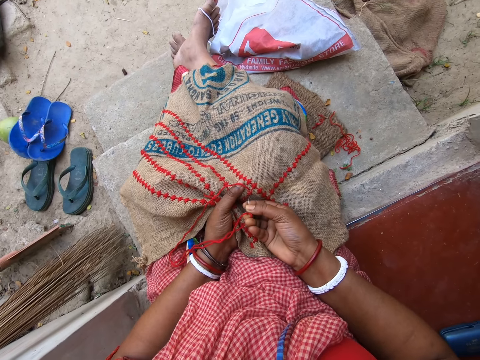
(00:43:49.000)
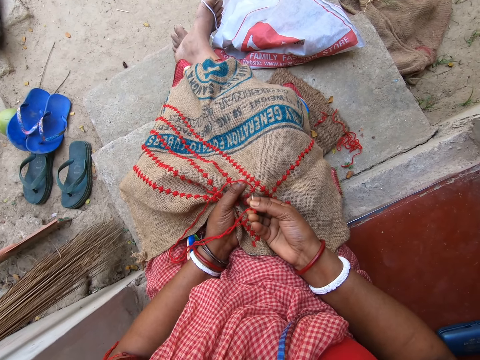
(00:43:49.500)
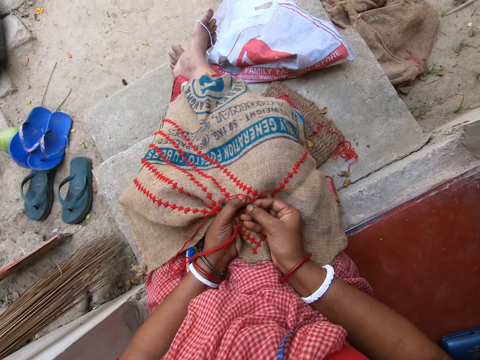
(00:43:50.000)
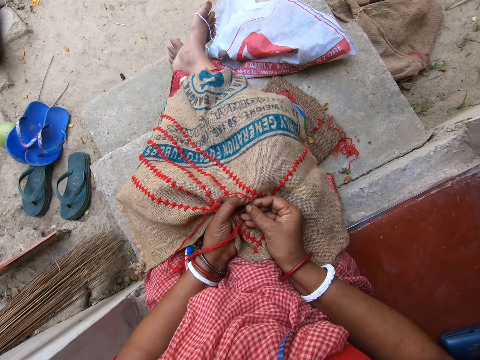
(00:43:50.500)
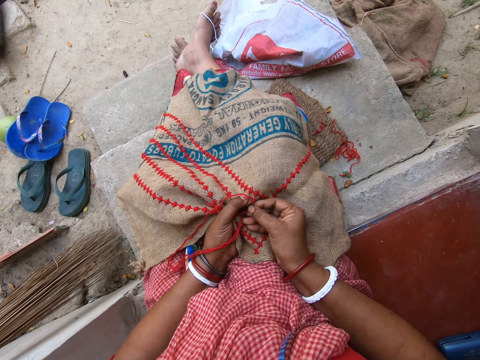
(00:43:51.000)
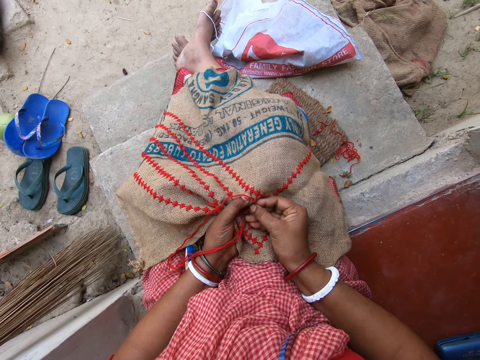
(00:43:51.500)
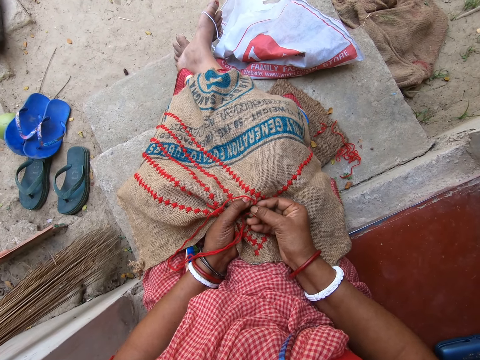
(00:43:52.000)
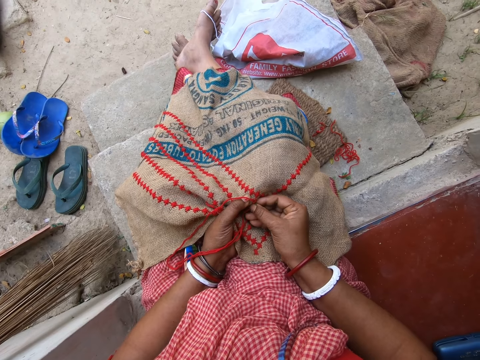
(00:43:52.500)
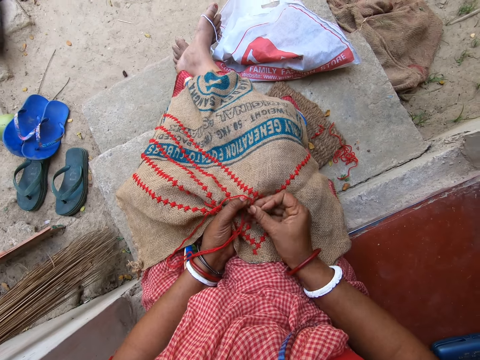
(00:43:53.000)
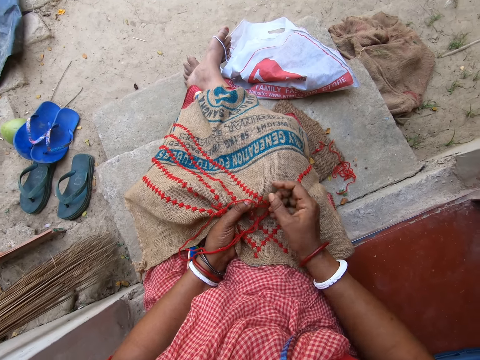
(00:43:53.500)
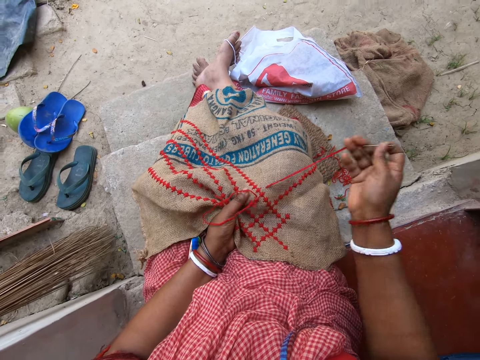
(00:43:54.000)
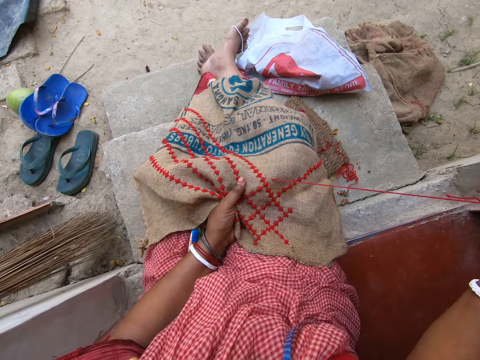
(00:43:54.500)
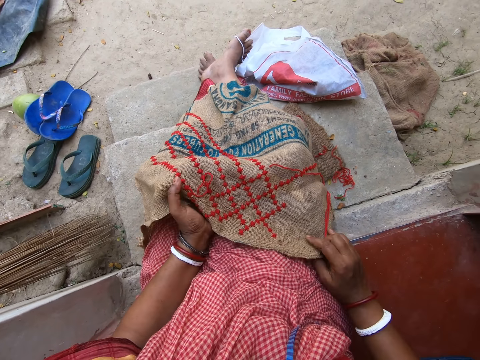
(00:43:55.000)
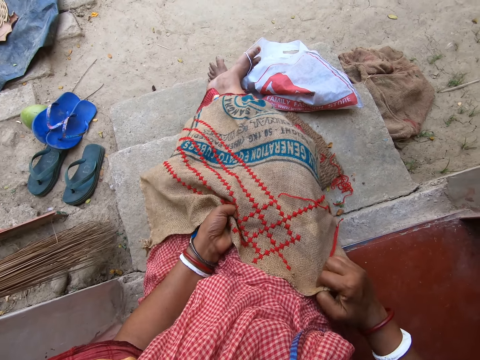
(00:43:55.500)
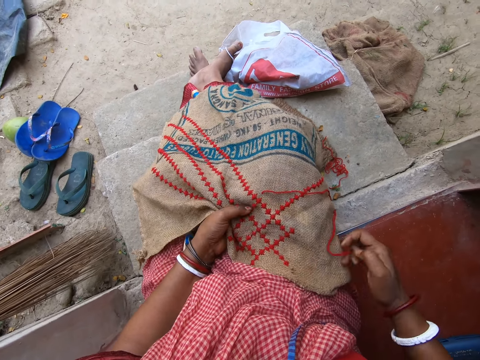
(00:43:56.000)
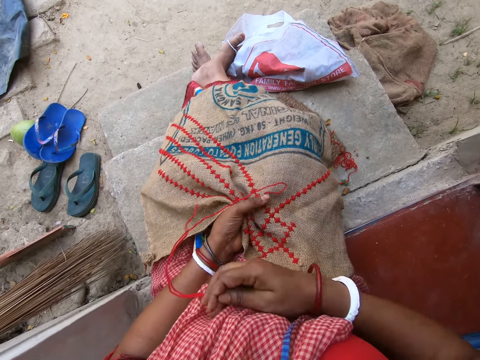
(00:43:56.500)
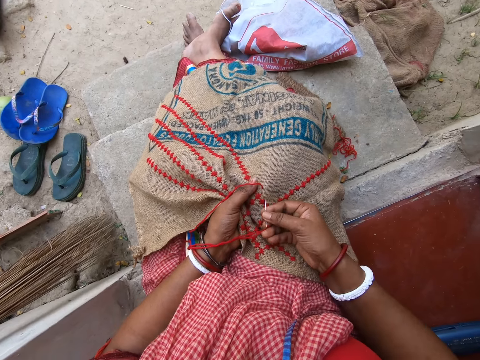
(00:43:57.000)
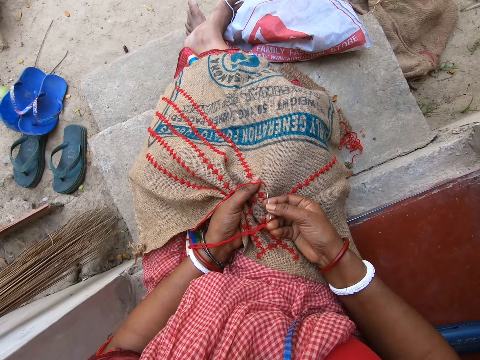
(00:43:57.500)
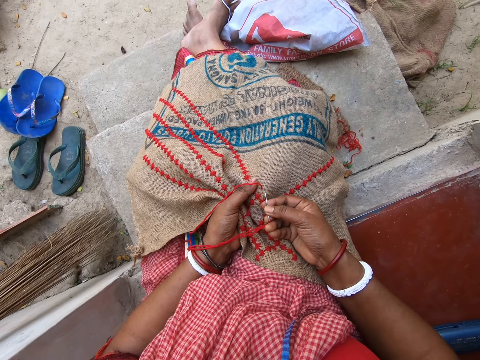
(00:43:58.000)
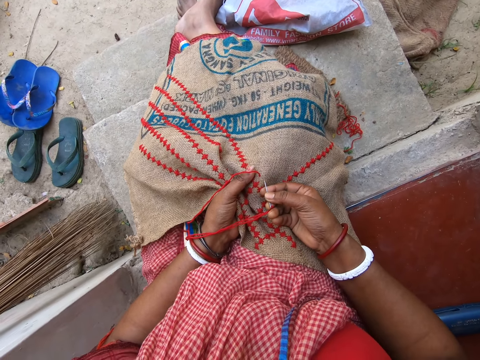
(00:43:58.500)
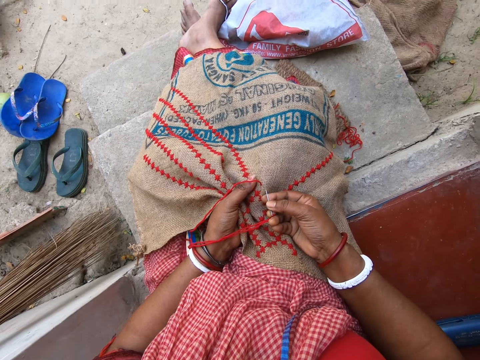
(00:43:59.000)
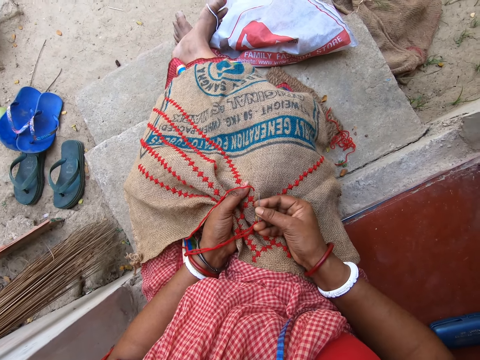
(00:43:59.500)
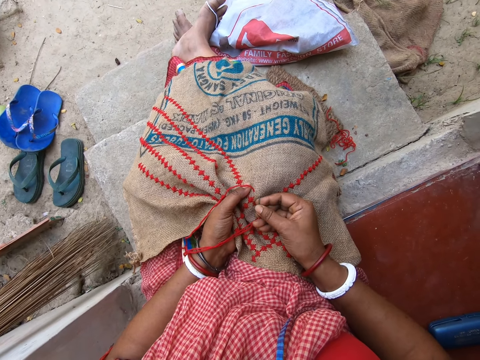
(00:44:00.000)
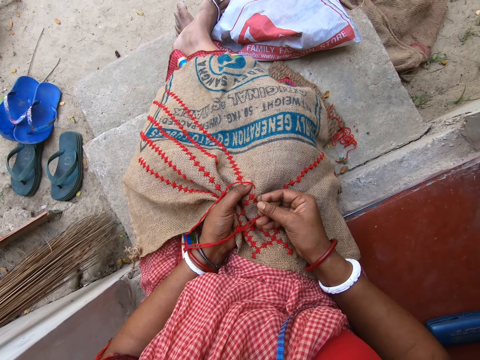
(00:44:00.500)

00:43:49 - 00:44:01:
The camera wearer pulls the needle from the jute sack on her lap with her right hand. She holds the jute sack on her lap with her hands. She adjusts the jute sack on her lap with her right hand. She adjusts the wool thread in the needle with her right hand. She inserts the needle in her right hand in the jute sack on her lap.

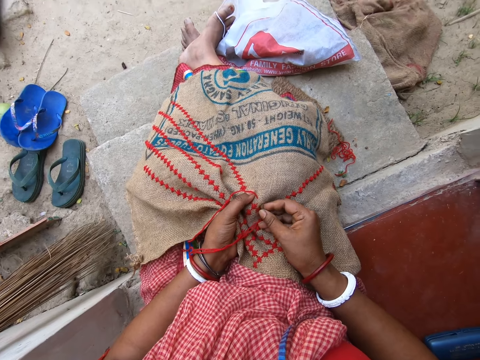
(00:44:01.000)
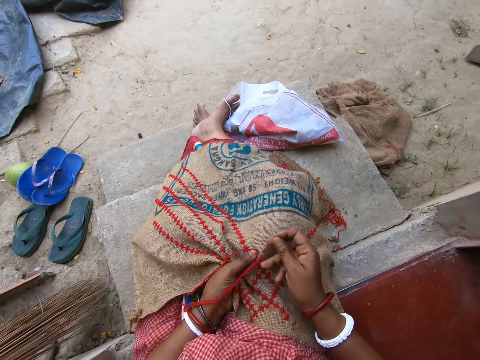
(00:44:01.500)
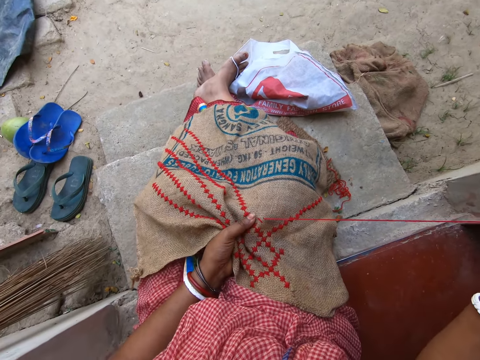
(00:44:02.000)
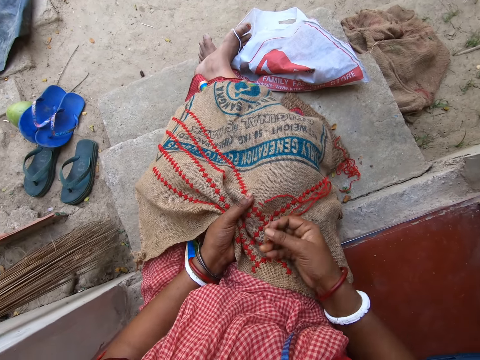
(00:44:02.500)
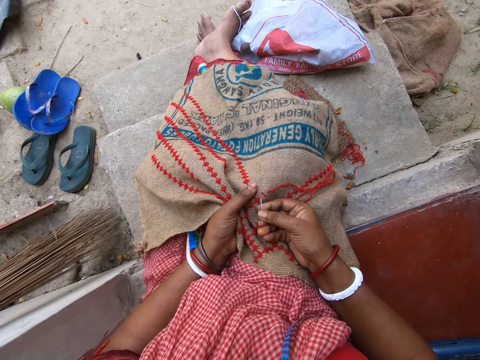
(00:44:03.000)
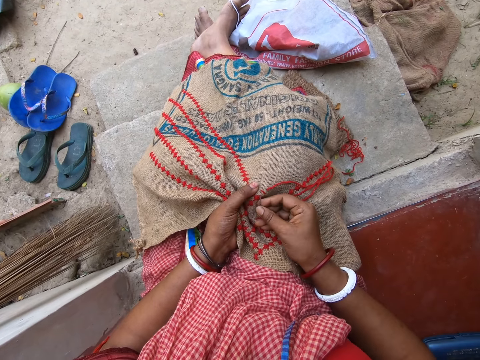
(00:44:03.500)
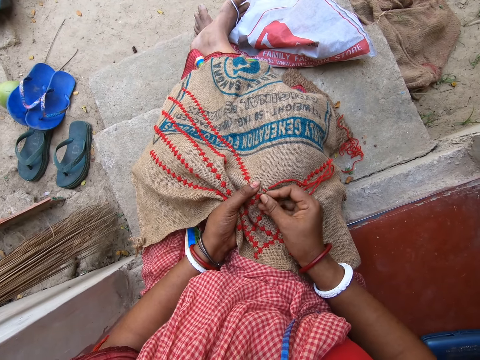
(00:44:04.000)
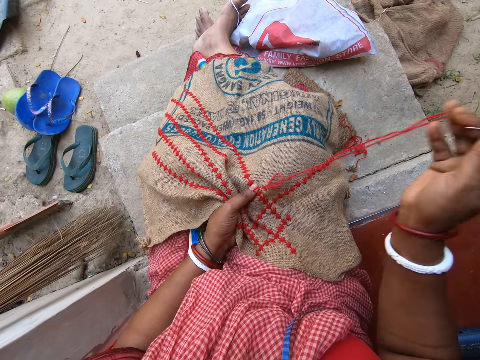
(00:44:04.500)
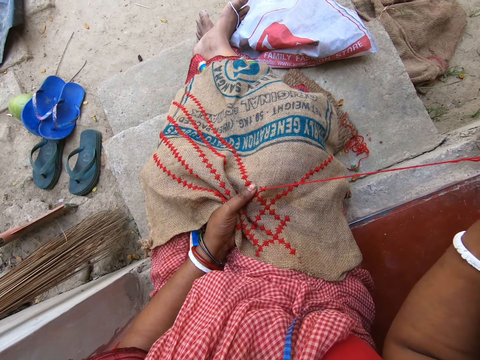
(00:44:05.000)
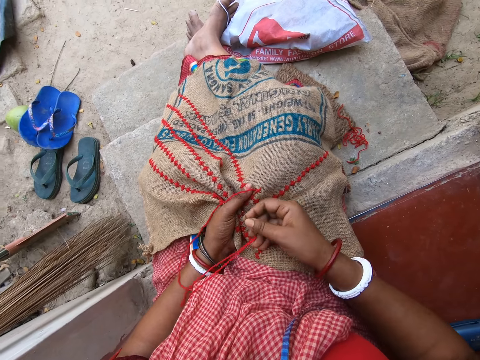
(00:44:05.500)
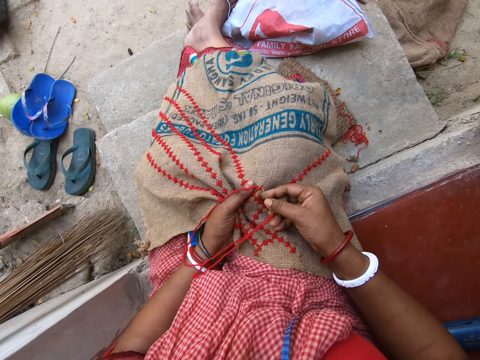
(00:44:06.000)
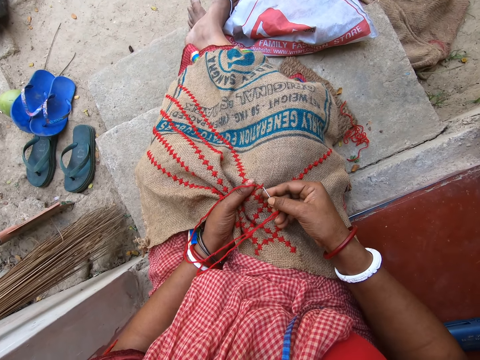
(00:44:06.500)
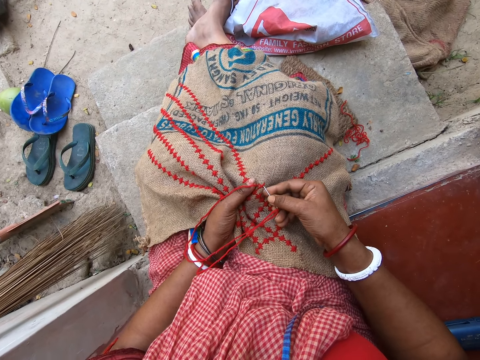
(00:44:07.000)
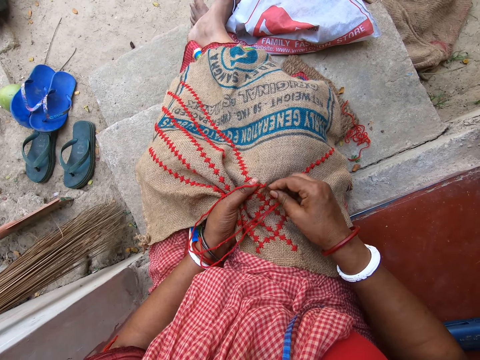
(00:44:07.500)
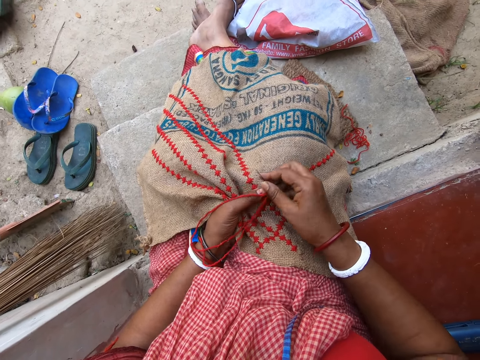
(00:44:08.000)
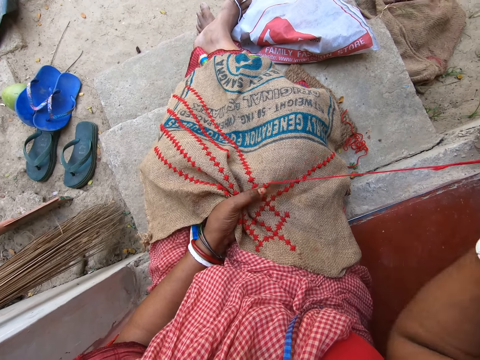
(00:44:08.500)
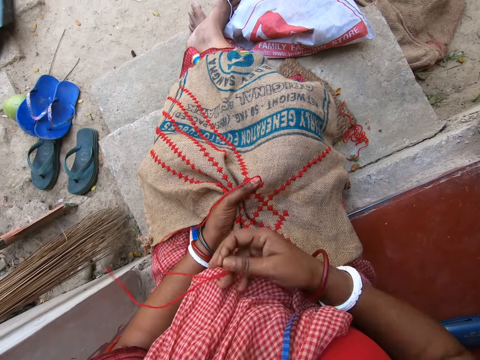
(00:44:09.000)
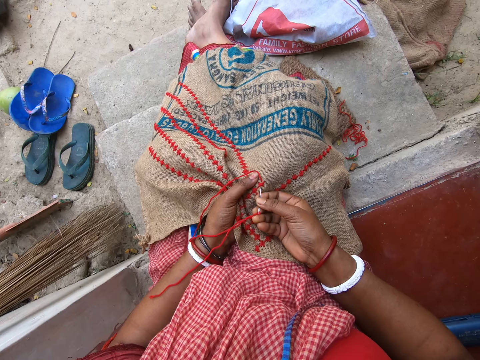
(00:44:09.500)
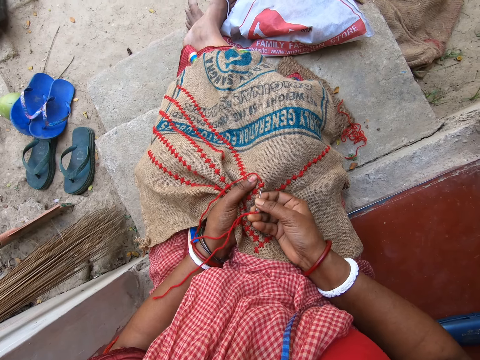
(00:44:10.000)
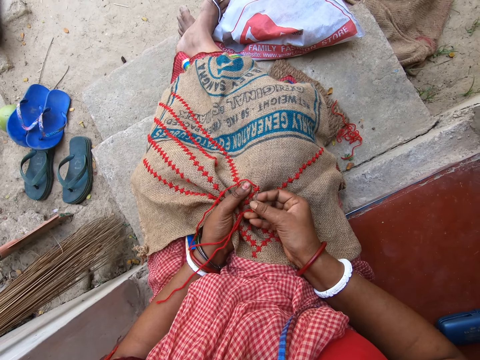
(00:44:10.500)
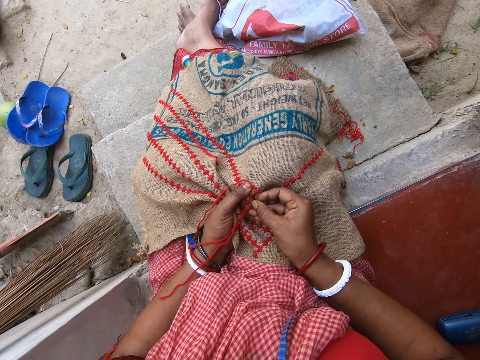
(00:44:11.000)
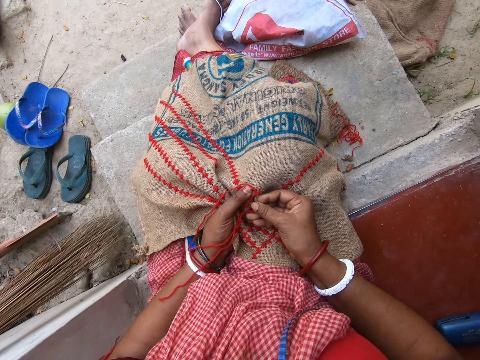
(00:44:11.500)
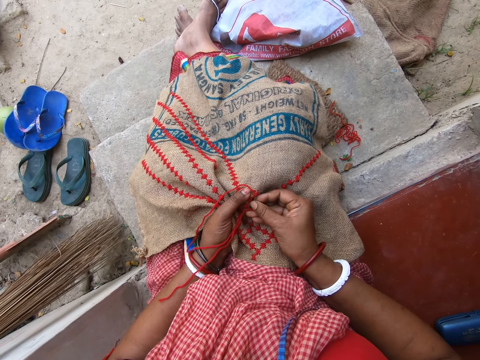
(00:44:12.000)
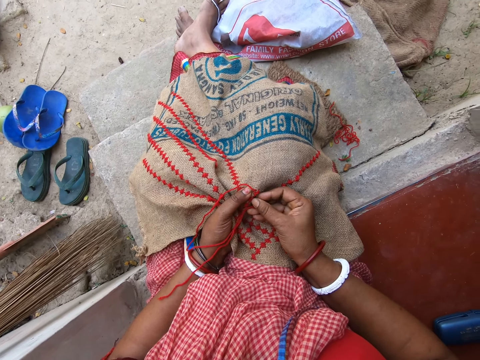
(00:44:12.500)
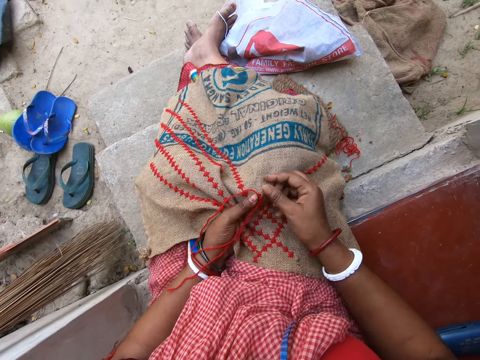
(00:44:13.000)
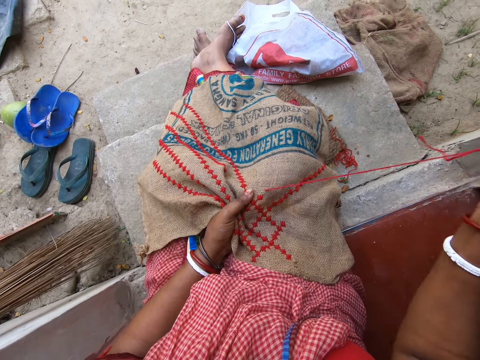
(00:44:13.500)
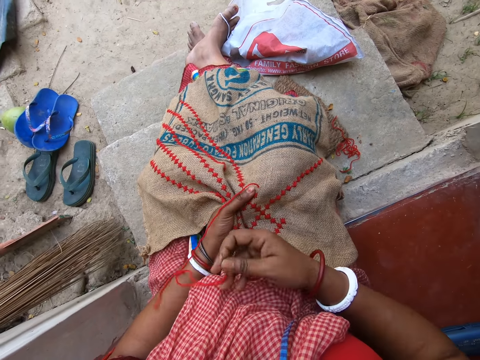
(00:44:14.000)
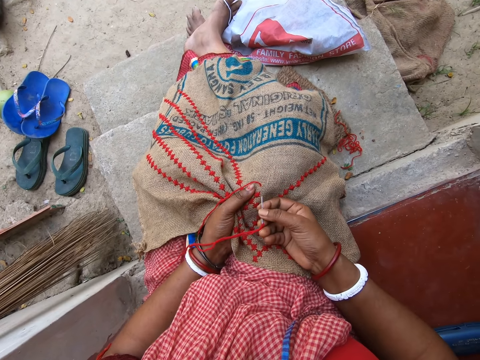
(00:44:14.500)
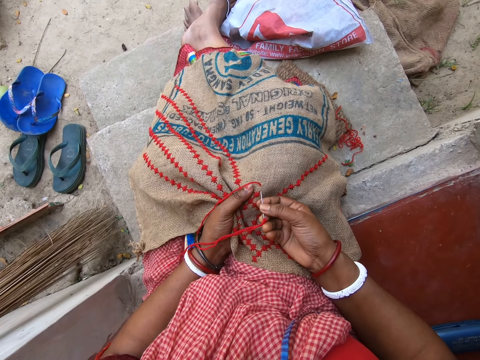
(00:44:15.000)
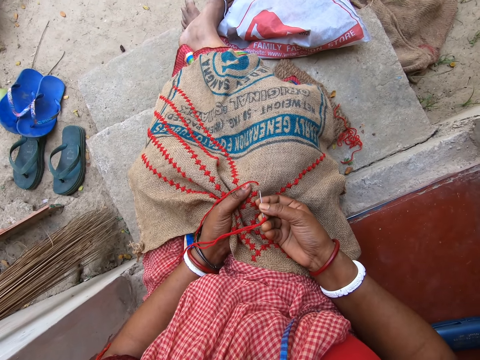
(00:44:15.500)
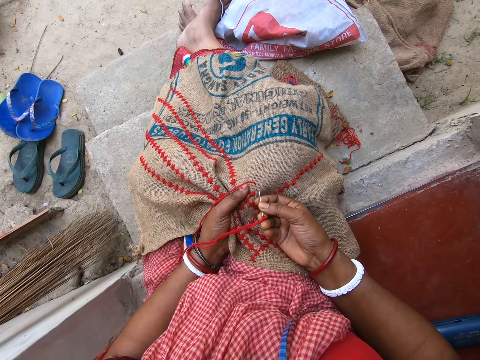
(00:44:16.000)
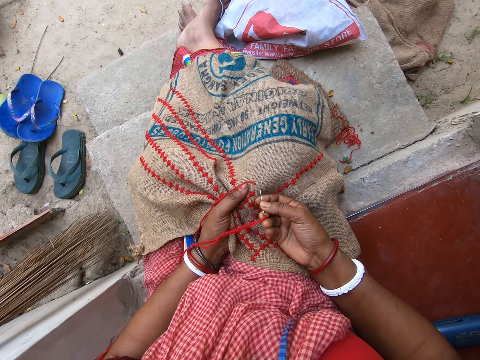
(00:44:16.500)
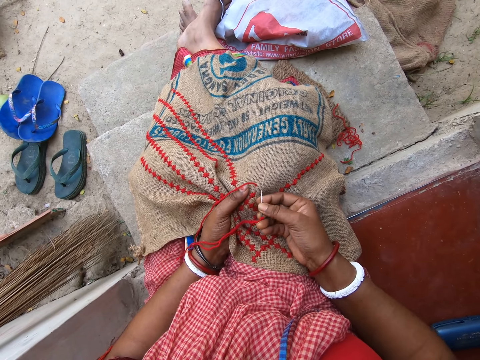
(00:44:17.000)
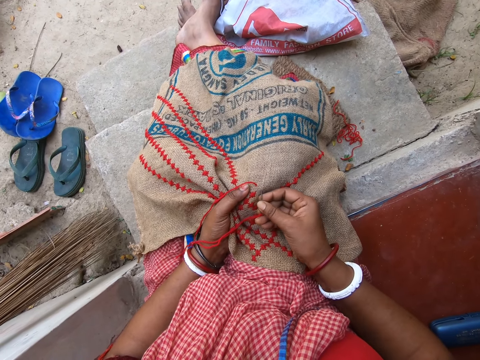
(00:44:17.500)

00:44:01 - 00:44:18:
The camera wearer pulls the needle from the jute sack on her lap with her right hand. She inserts the needle in her right hand in the jute sack on her lap. She pulls the needle from the jute sack on her lap with her right hand. She adjusts the wool thread in the needle with her right hand. She inserts the needle in her right hand in the jute sack on her lap. She pulls the needle from the jute sack on her lap with her right hand. She adjusts the wool thread in the needle with her right hand. She inserts the needle in her right hand in the jute sack on her lap. She pulls the needle from the jute sack on her lap with her right hand. She adjusts the wool thread in the needle with her right hand. She inserts the needle in her right hand in the jute sack on her lap.
